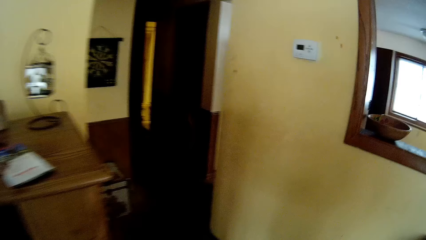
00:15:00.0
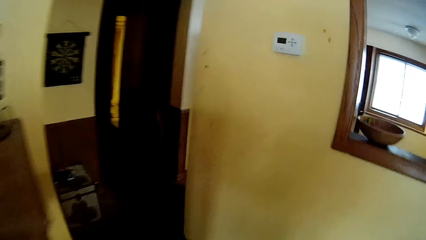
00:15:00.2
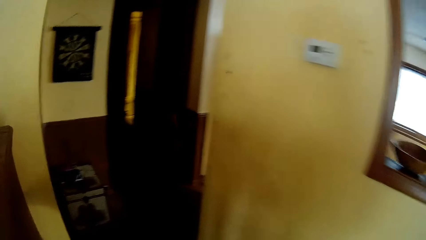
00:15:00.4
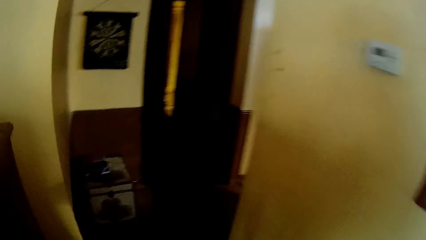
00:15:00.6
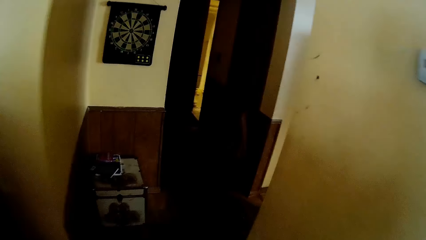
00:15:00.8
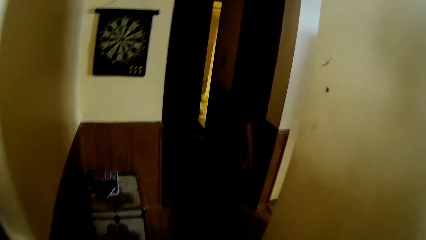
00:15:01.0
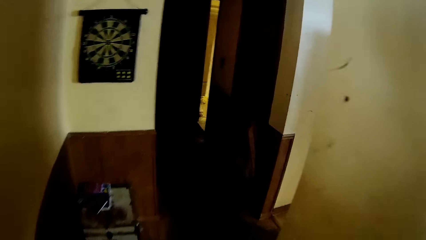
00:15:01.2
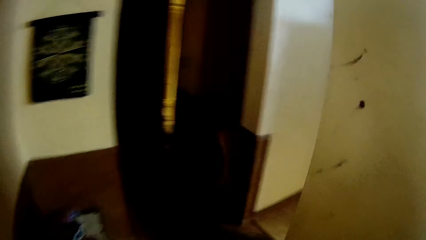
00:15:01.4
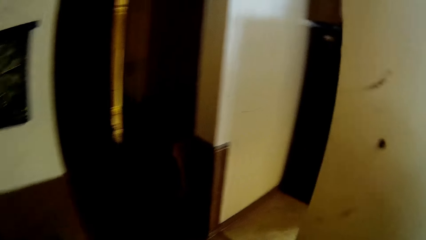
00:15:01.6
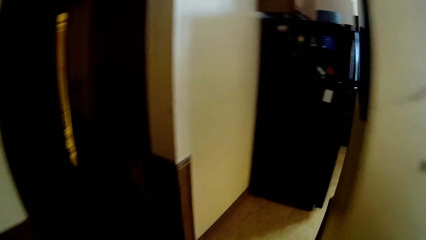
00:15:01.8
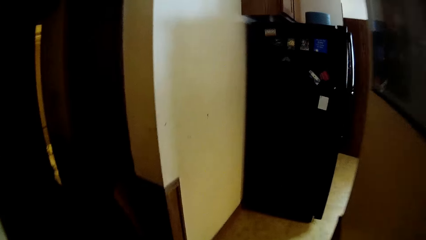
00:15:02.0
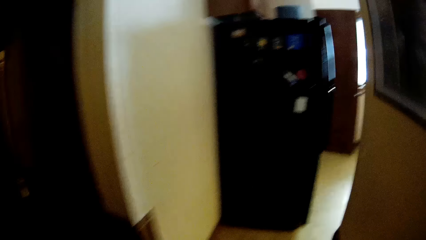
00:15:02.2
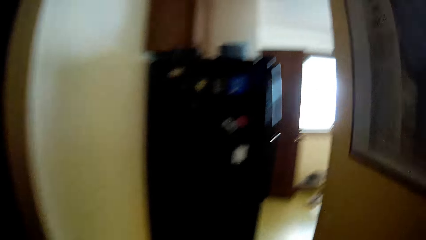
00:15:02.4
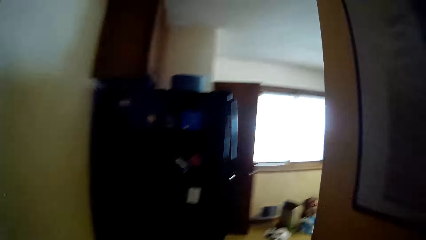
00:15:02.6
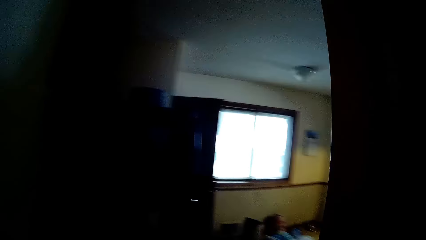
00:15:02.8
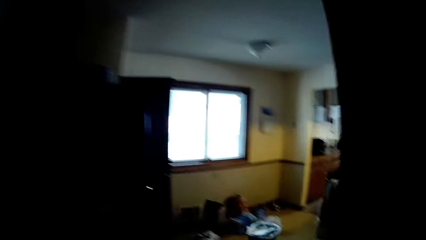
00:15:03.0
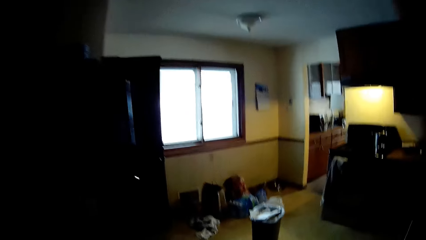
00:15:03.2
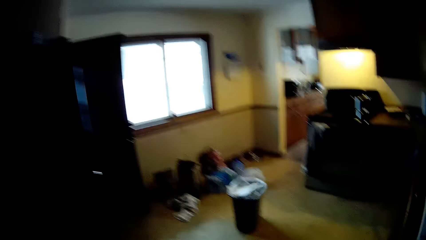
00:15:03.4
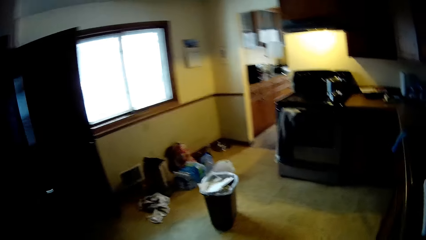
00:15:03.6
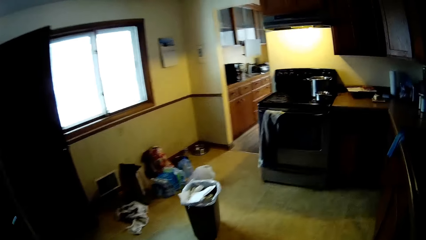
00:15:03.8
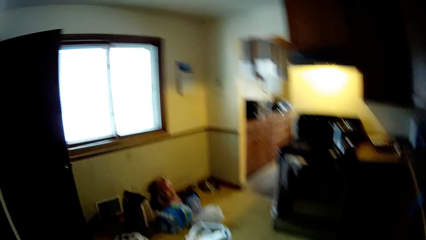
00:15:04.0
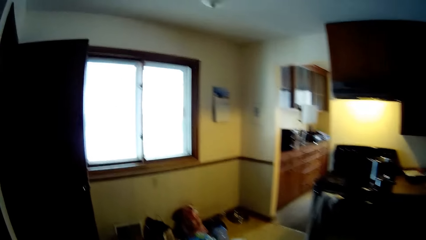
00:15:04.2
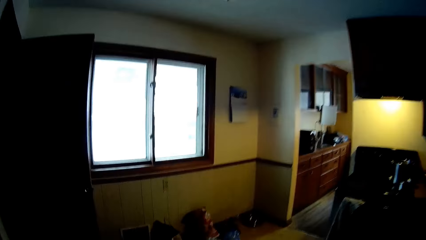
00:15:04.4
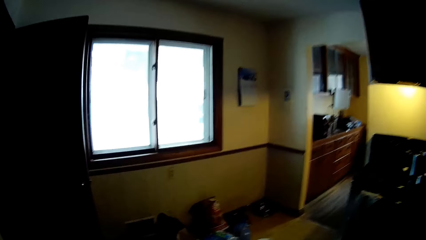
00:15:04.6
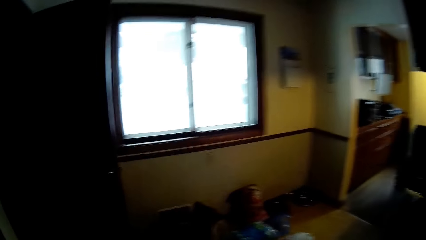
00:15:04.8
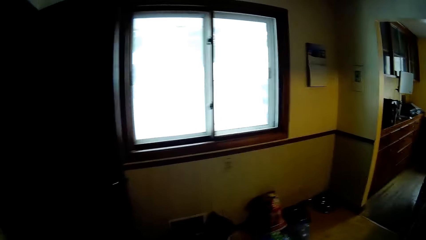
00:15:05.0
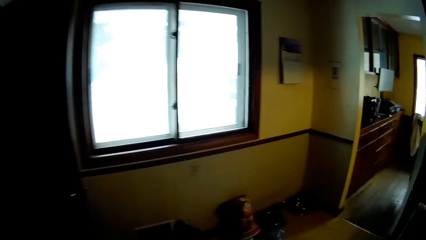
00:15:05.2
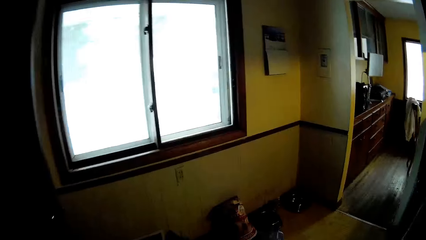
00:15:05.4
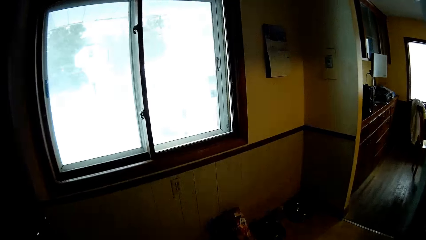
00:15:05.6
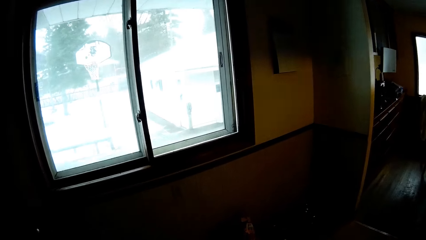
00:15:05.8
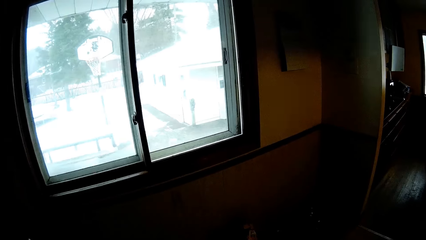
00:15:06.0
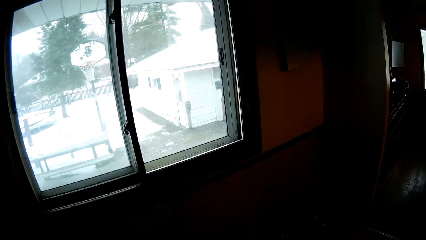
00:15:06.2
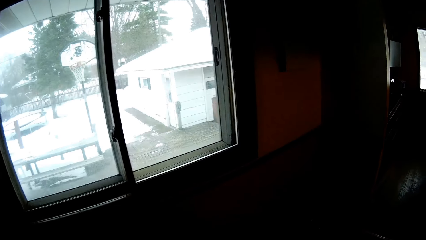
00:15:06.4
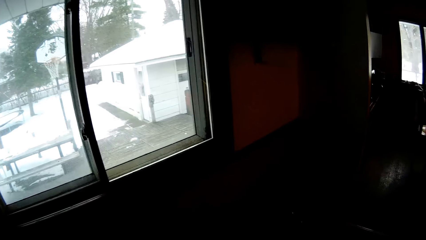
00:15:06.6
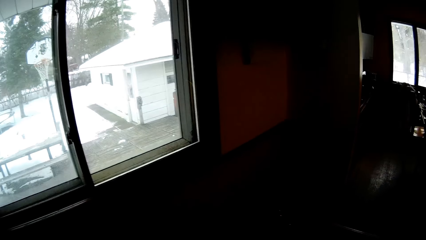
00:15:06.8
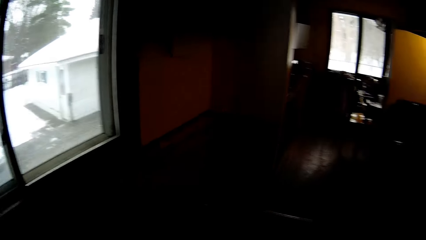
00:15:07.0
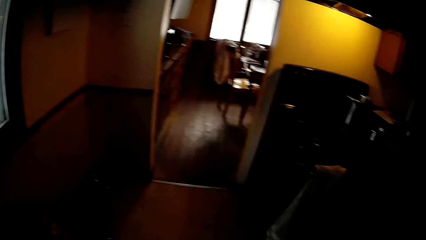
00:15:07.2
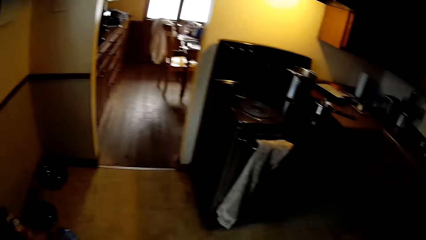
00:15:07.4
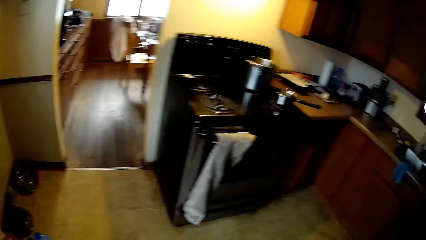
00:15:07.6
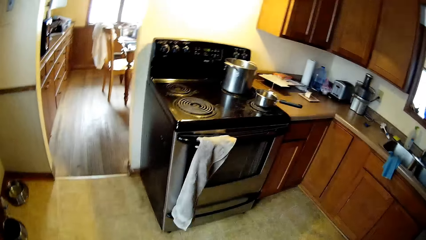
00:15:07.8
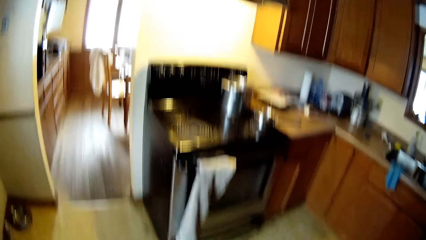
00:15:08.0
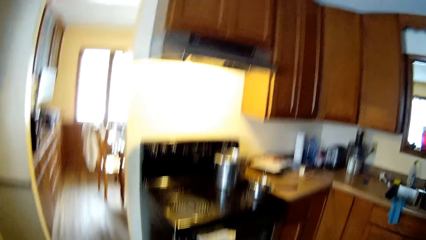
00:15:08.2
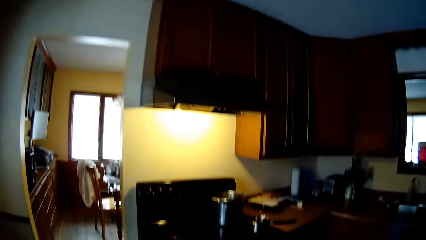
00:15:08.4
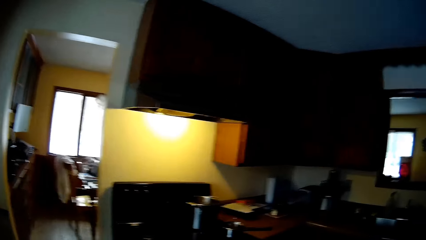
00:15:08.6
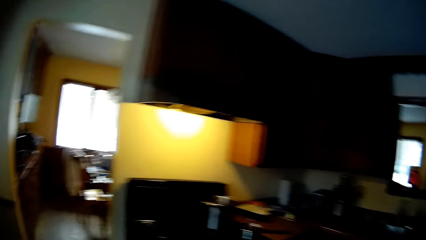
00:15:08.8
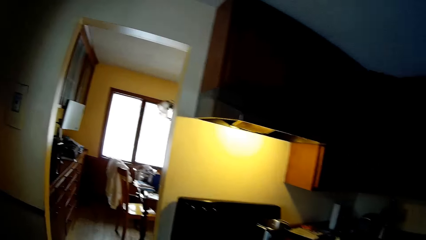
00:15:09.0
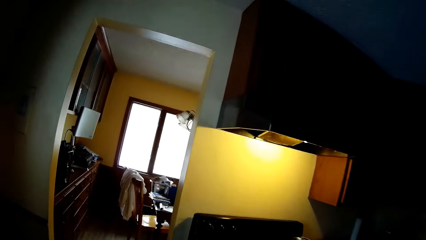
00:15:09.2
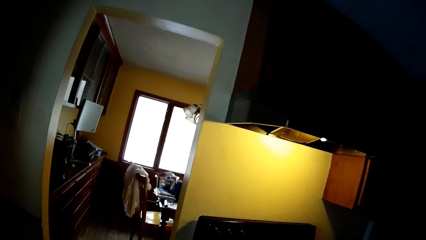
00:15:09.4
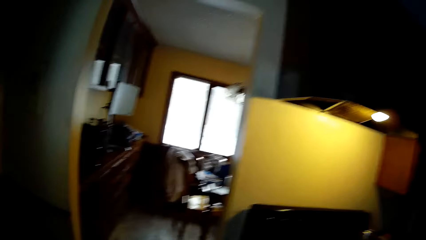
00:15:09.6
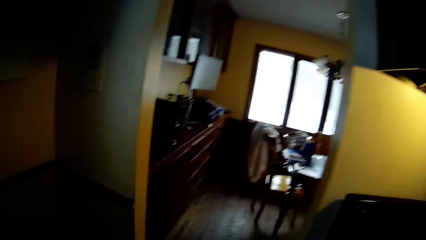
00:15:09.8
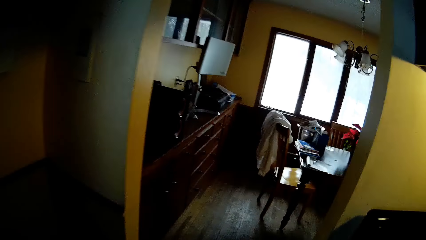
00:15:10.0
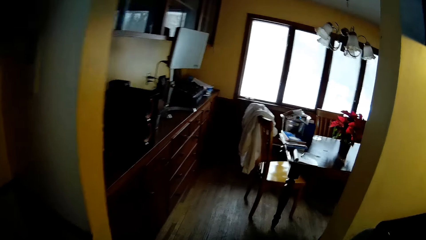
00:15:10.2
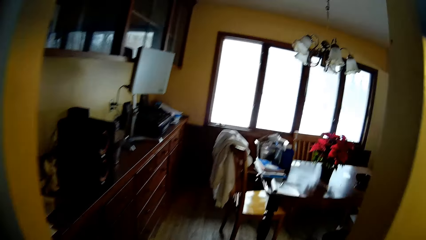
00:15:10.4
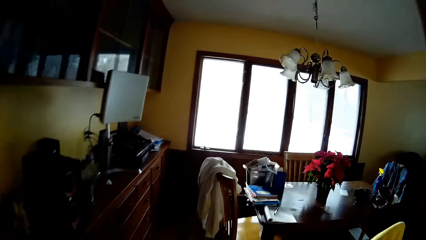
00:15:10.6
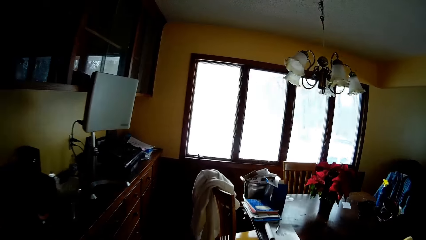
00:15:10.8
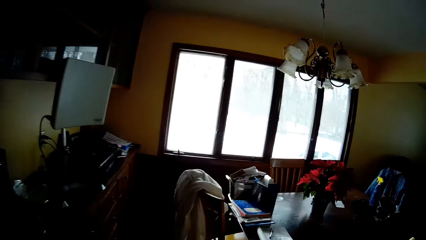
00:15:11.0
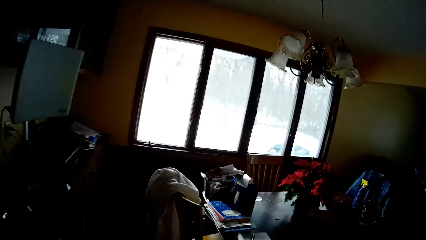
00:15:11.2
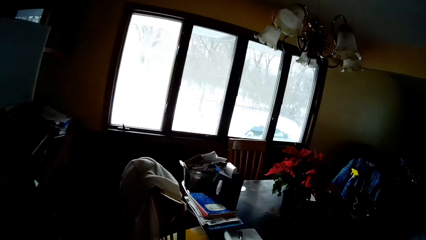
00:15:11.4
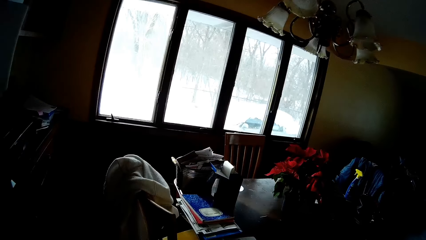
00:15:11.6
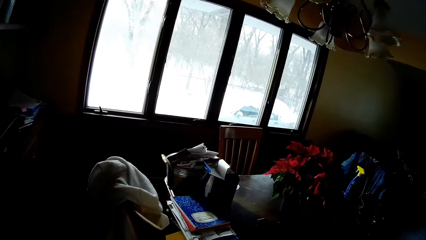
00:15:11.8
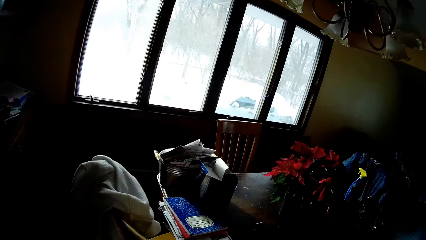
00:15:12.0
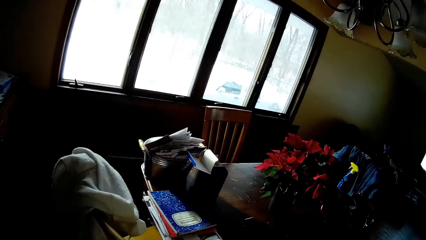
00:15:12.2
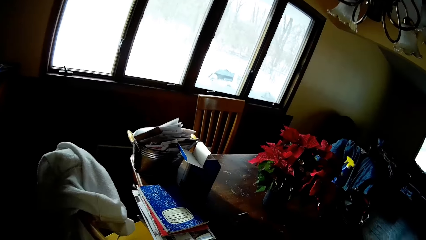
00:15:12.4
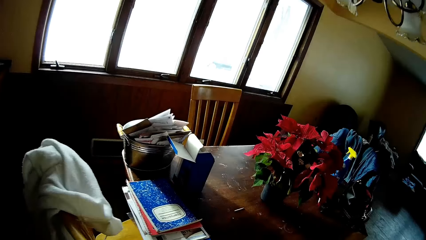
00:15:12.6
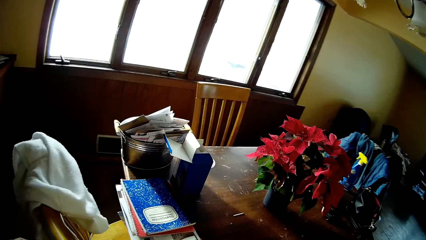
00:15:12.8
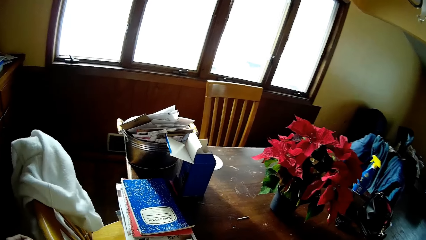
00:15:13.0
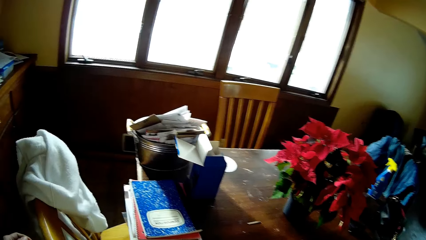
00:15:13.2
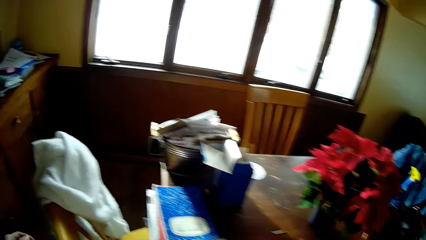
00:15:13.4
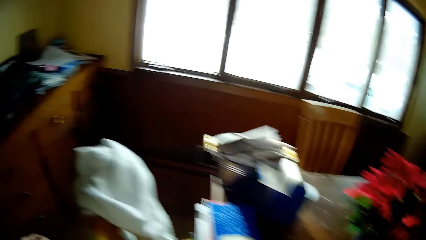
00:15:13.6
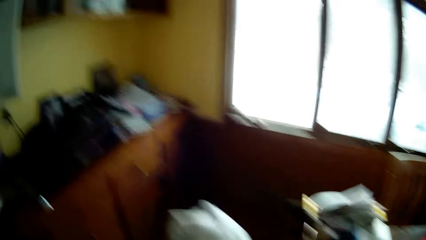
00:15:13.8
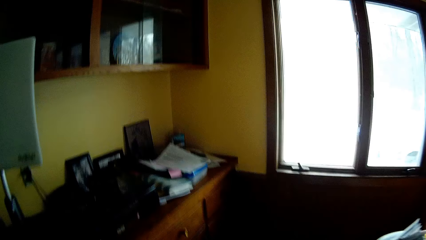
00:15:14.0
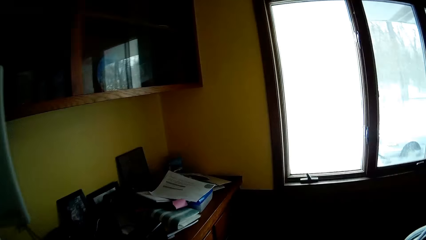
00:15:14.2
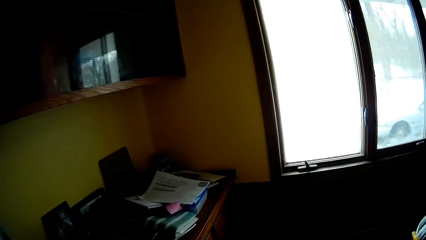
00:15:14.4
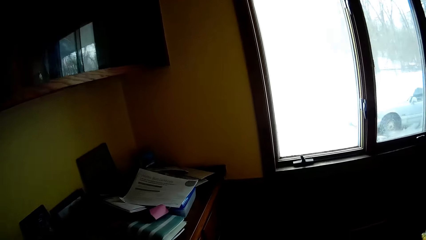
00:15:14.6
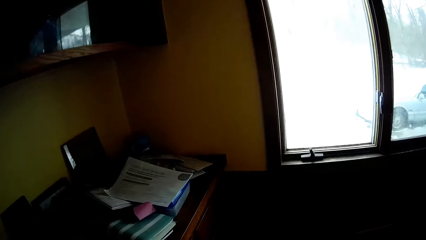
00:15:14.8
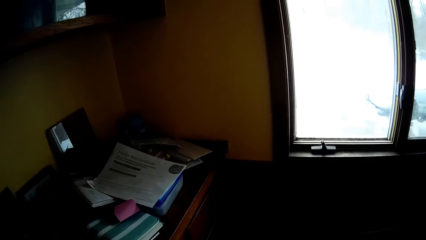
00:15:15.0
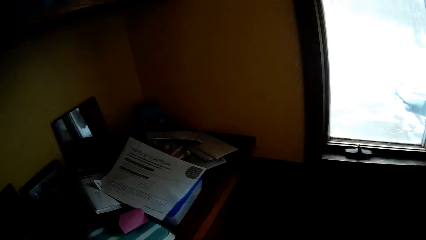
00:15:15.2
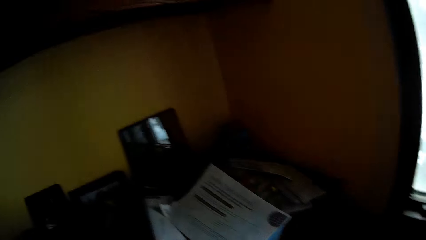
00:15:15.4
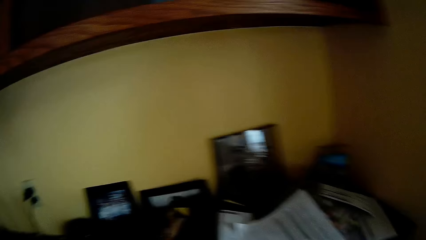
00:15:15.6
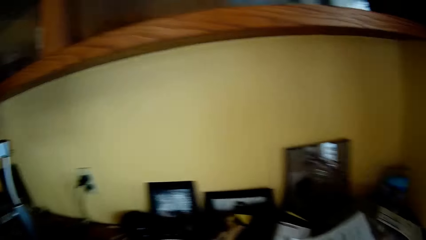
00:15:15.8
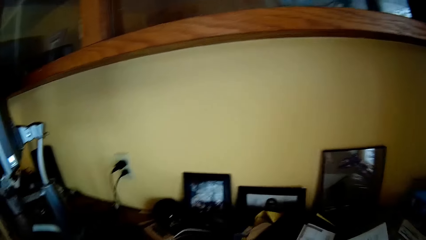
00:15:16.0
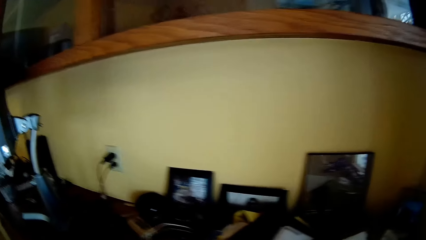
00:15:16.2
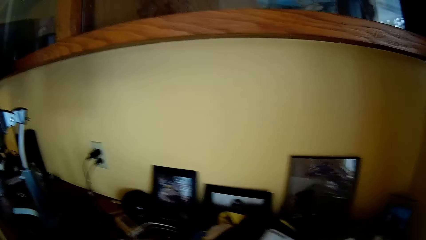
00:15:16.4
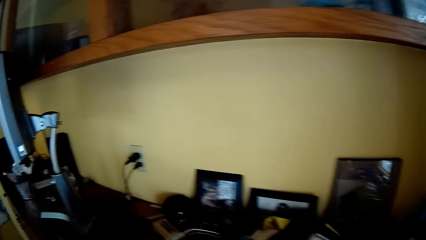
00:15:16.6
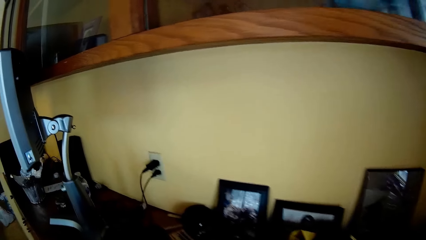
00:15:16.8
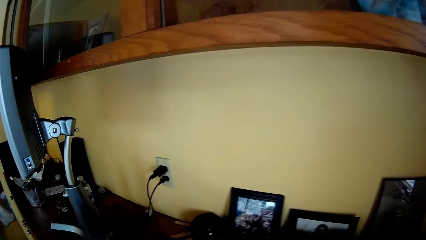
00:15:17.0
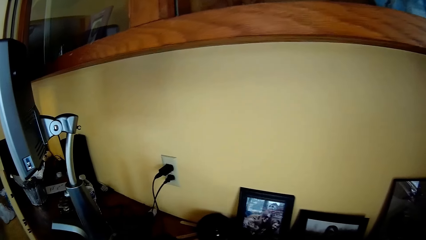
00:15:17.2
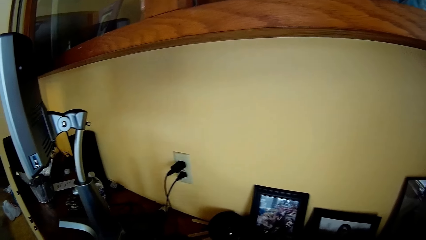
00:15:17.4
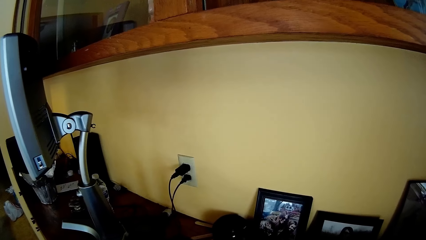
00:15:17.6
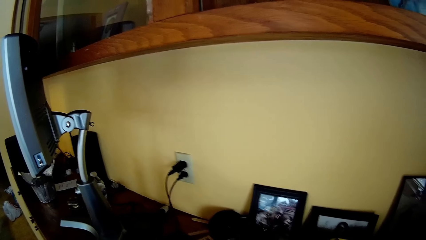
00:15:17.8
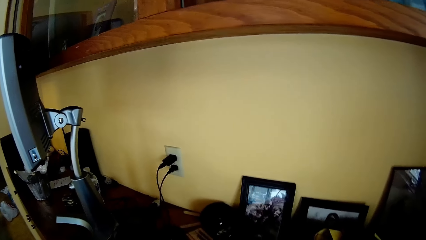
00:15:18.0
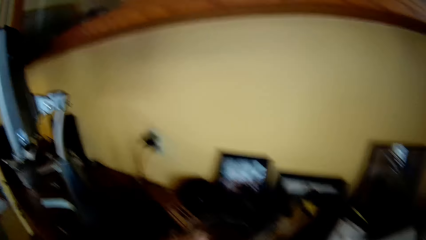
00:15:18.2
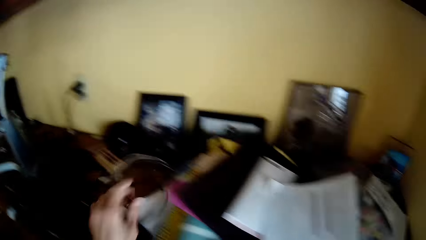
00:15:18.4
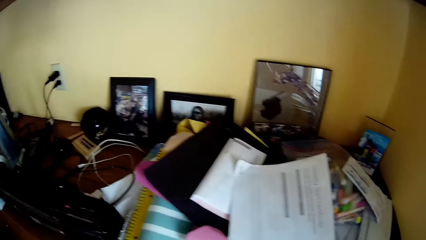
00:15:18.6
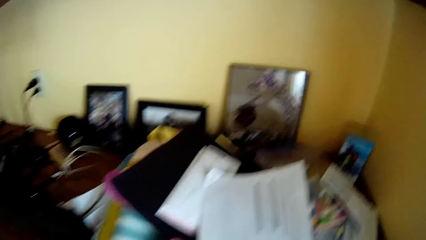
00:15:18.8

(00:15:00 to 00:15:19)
The camera wearer walks around the room. She looks around. She walks around the room. She touches a cable. She moves a black cord on a table with her right hand.
